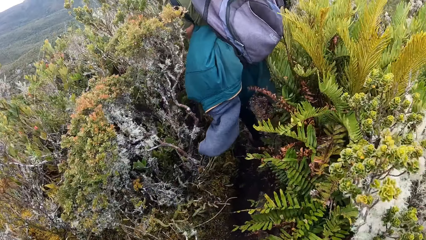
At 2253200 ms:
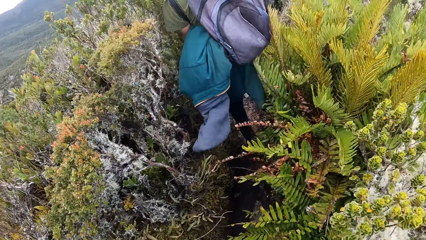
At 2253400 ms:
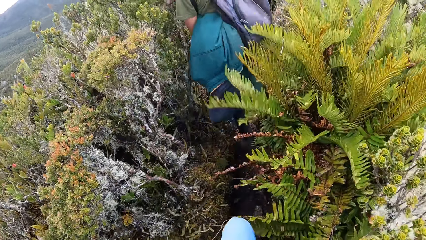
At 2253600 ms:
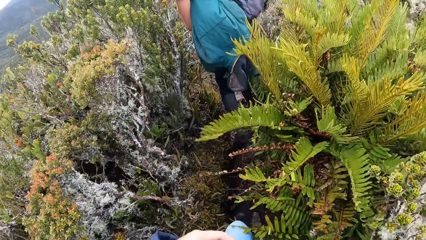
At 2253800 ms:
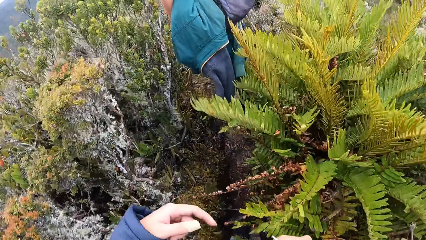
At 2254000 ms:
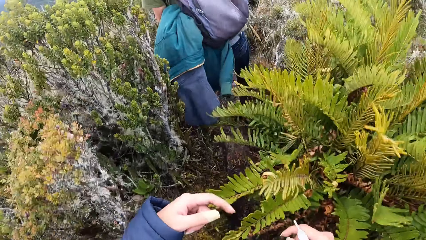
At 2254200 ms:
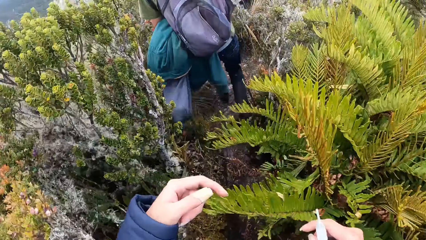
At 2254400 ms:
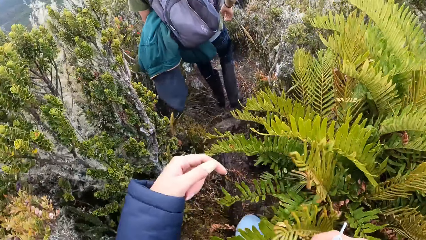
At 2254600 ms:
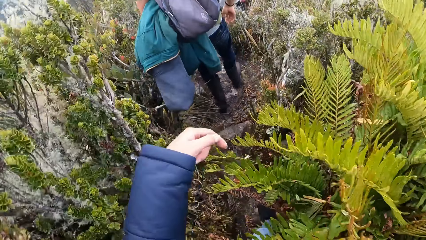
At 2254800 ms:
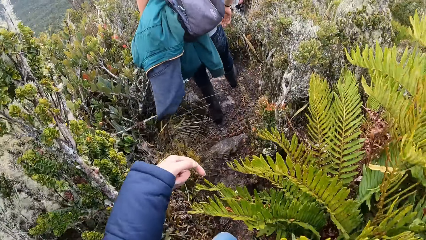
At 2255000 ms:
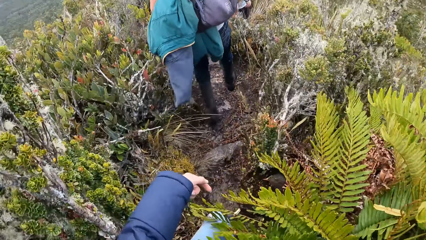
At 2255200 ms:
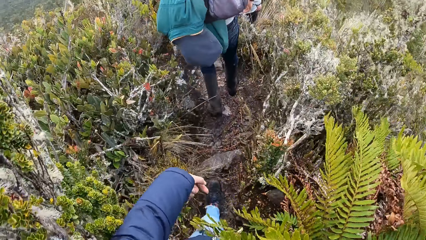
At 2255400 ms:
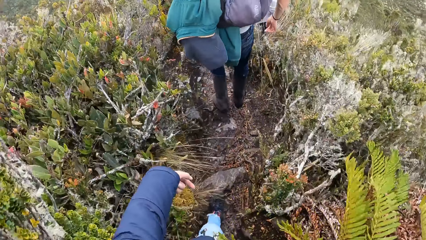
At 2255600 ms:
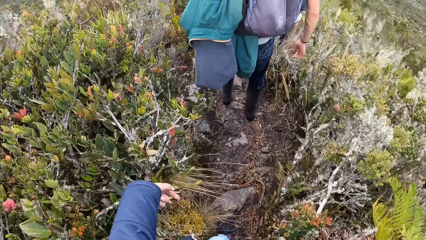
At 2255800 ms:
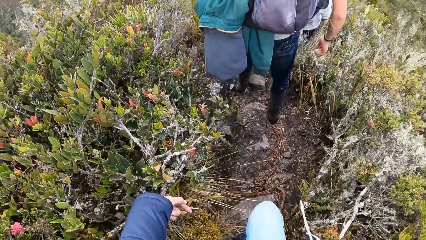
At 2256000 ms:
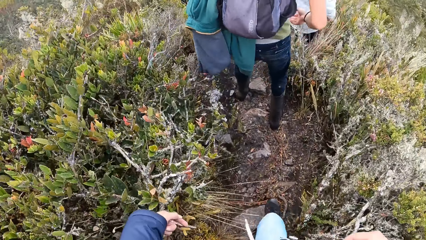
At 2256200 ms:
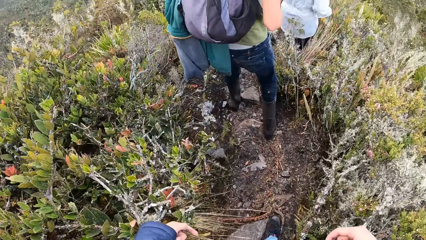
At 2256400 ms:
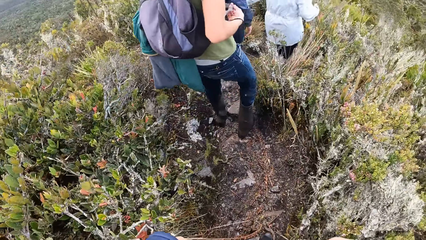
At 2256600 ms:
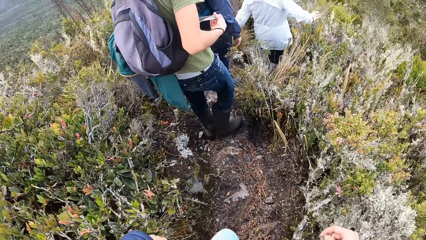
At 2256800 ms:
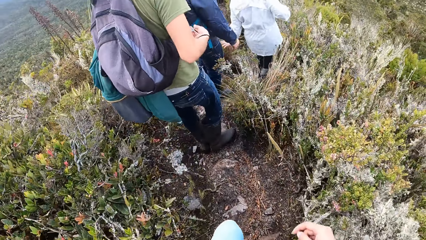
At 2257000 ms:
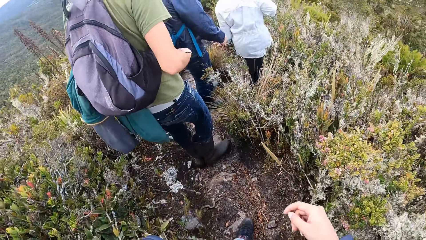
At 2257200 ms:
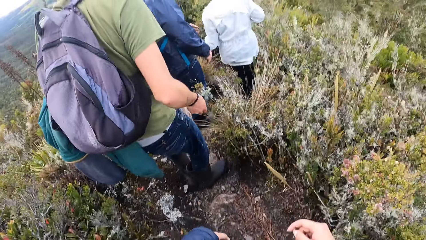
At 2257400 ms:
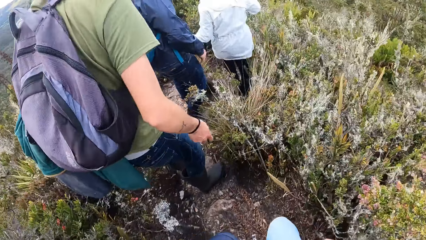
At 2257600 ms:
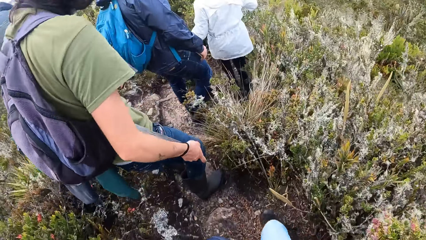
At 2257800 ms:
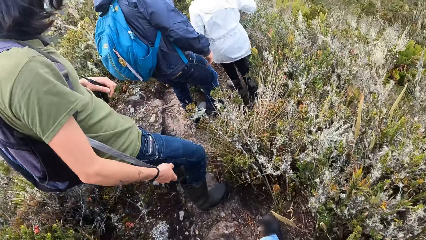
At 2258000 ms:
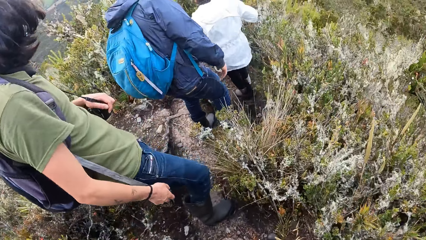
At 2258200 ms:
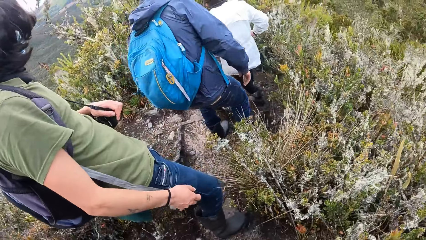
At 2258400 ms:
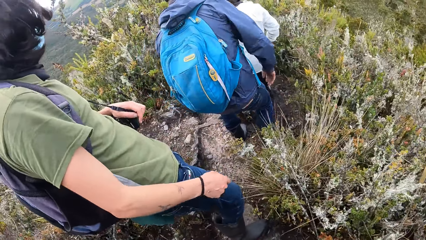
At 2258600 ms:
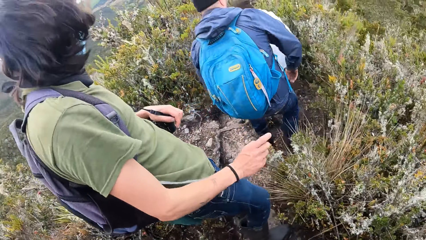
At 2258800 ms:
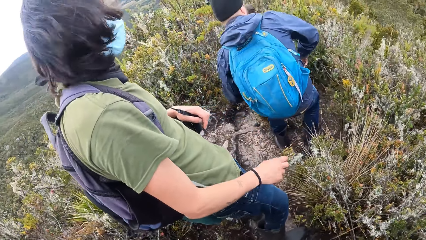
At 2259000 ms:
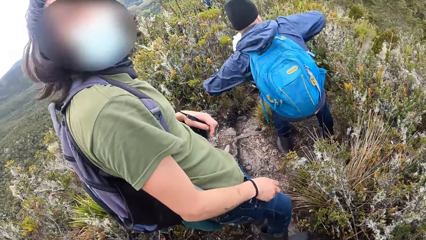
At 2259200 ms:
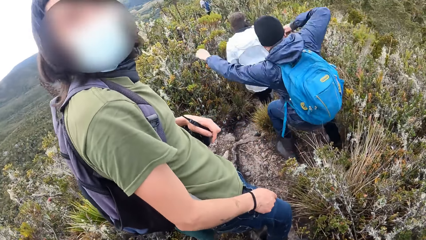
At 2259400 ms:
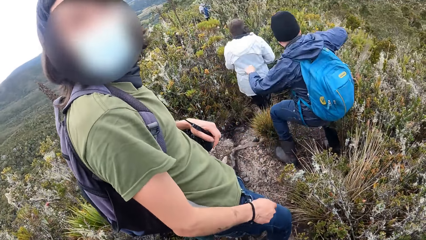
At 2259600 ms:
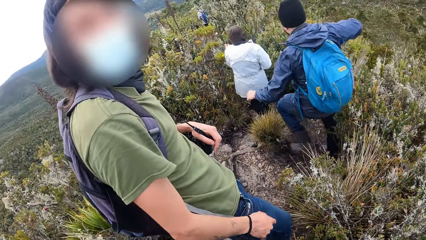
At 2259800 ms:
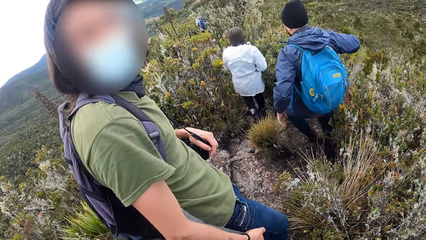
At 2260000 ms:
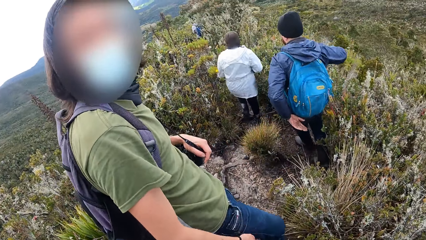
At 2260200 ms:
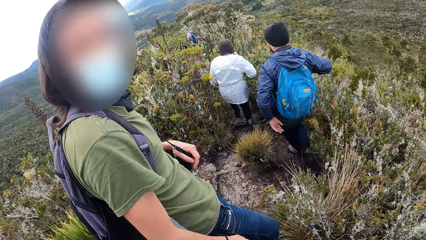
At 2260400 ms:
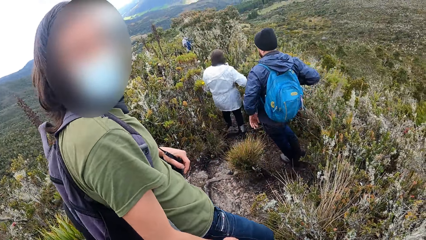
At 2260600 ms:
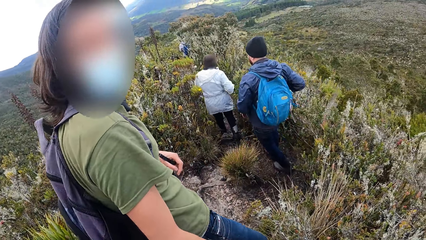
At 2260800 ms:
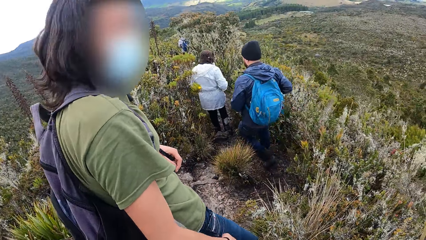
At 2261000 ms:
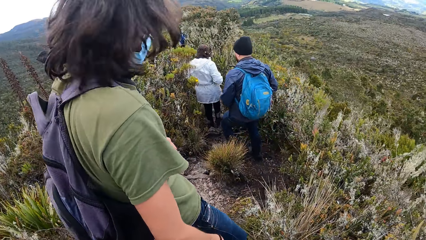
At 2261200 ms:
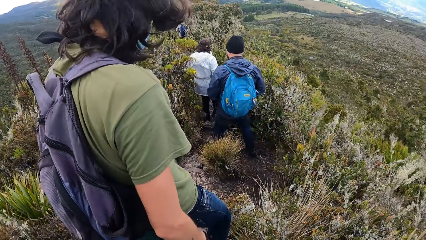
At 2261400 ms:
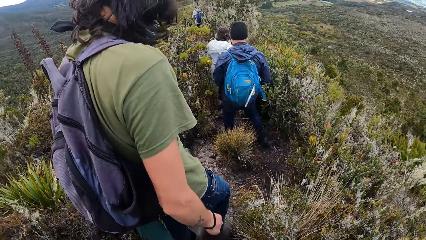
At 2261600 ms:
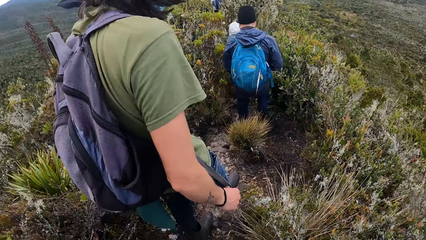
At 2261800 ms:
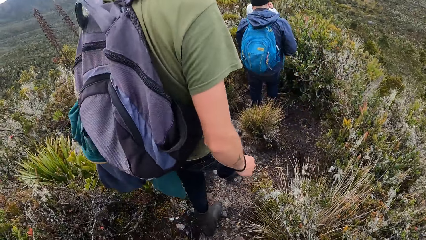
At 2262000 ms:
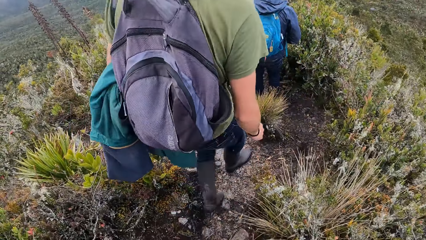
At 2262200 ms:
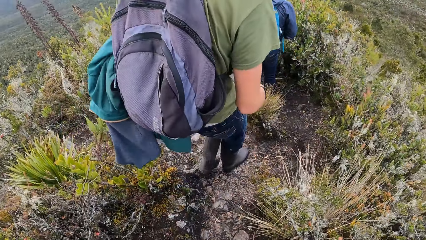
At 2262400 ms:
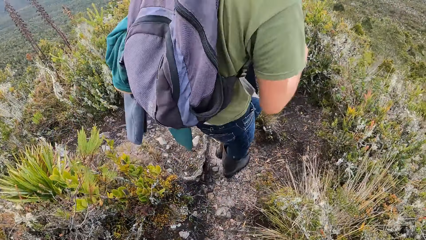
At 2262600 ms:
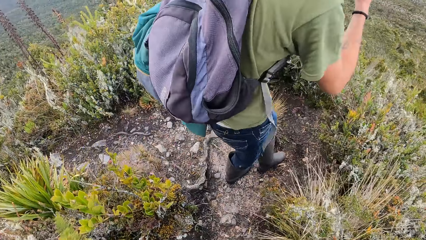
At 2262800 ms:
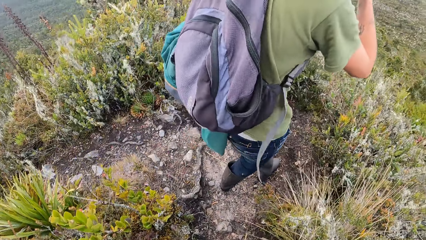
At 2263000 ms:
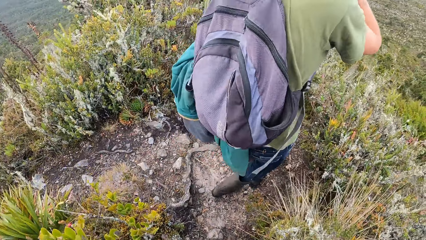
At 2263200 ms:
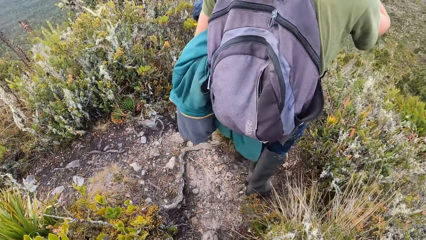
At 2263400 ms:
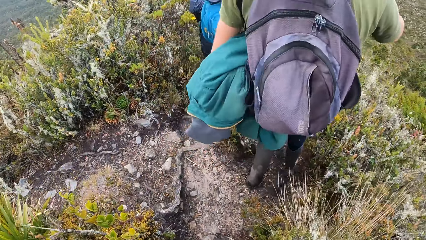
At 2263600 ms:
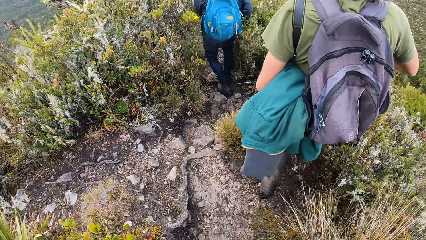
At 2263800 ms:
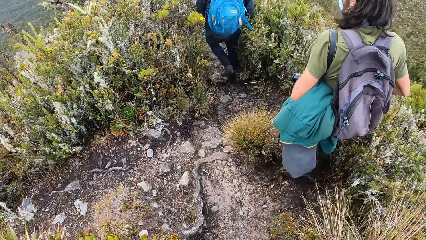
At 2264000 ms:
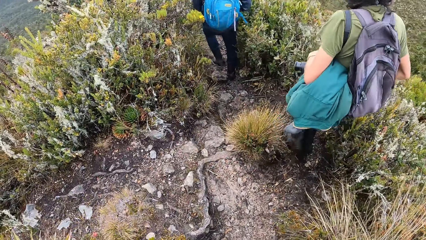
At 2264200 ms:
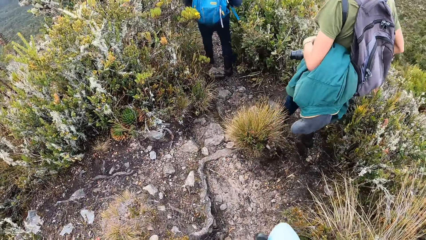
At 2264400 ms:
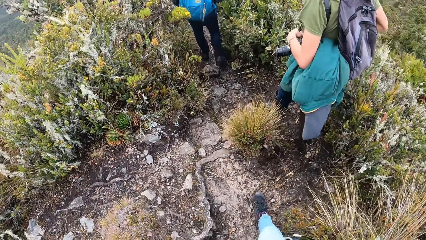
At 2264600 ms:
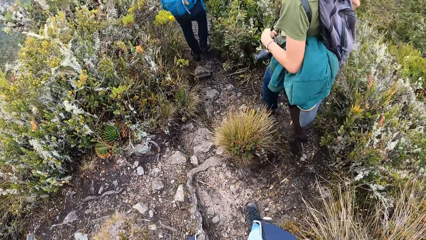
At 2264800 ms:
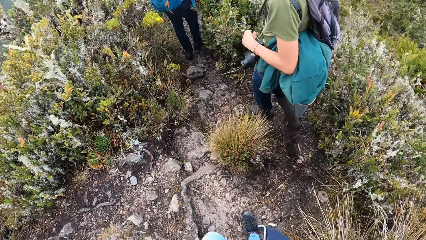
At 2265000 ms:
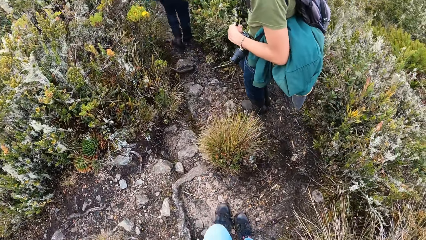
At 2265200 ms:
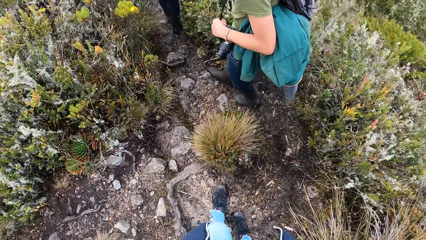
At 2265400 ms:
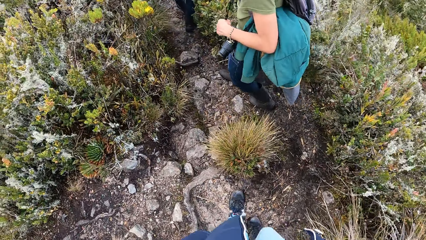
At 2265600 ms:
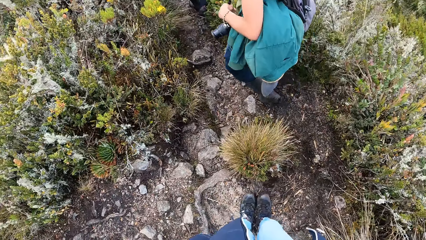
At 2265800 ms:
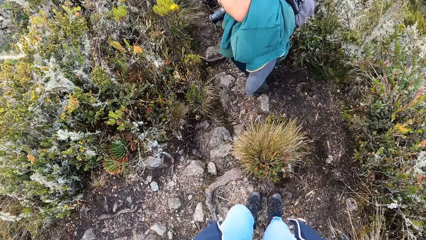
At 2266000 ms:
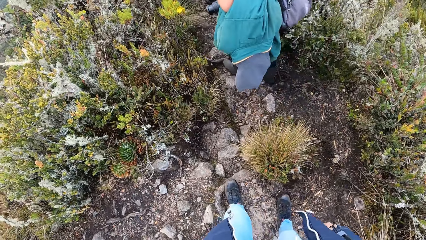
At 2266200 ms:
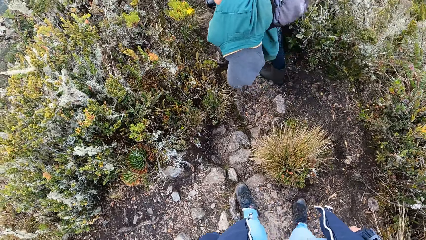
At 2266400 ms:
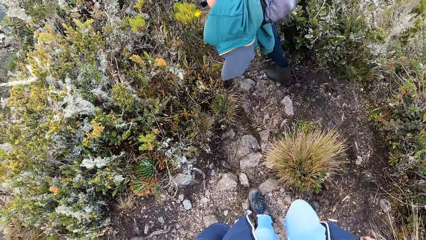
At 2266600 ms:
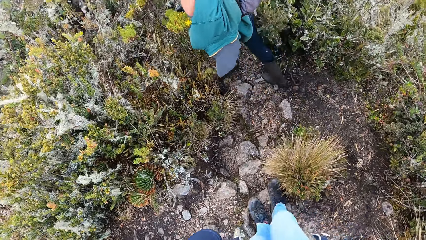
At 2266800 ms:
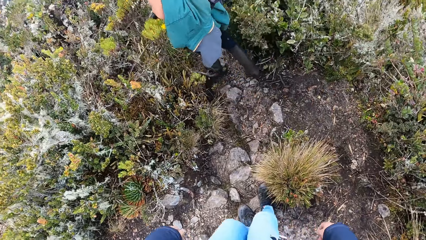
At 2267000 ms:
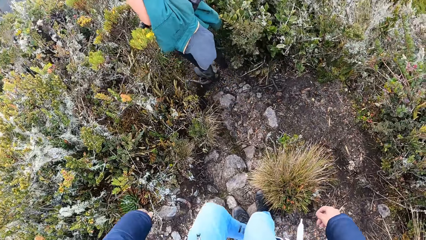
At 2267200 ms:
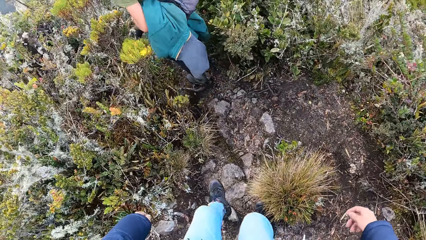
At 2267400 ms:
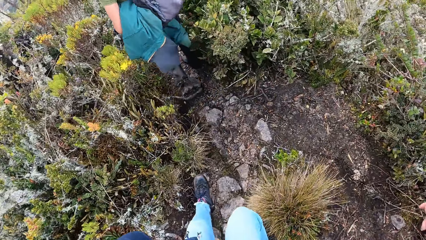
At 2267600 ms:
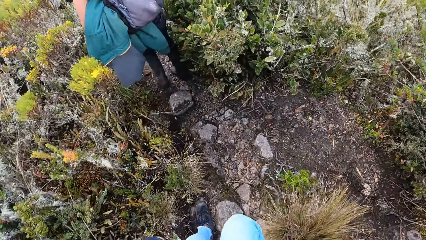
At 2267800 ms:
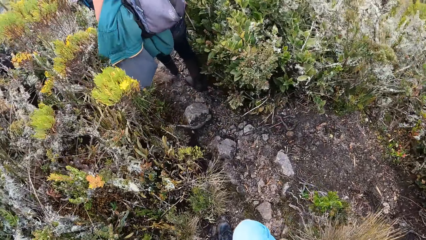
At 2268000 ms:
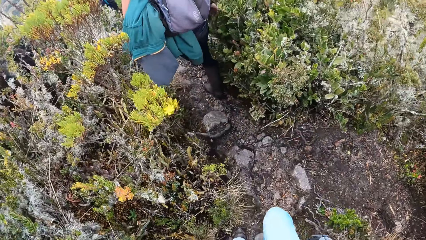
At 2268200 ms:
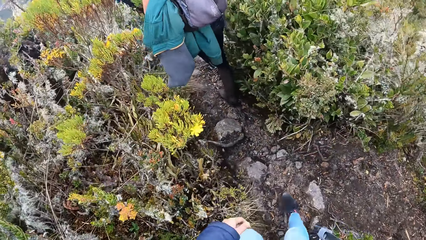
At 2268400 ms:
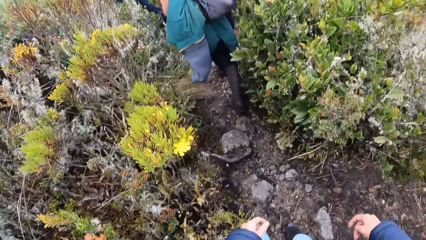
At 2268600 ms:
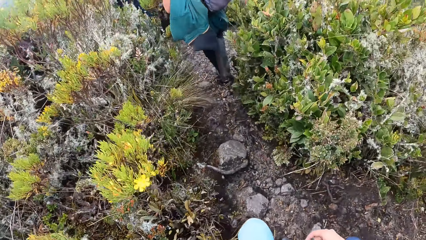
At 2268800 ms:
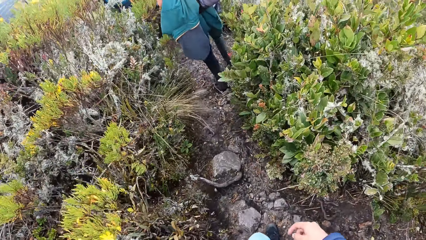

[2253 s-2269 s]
A person talks to another person. The camera wearer looks at a man. The man looks at a woman. The man walks down the mountain. The camera wearer walks down the mountain.
